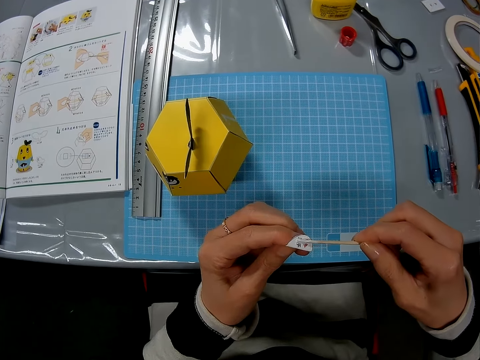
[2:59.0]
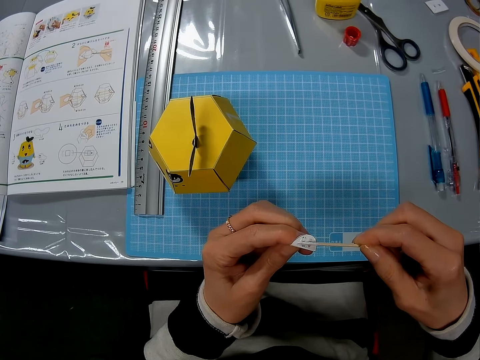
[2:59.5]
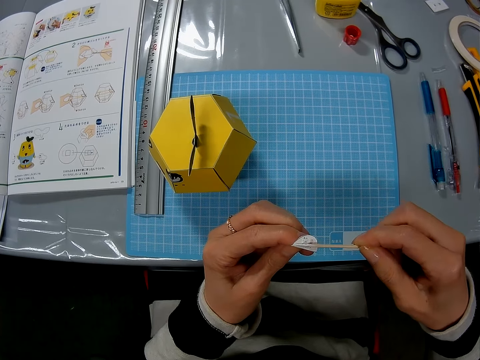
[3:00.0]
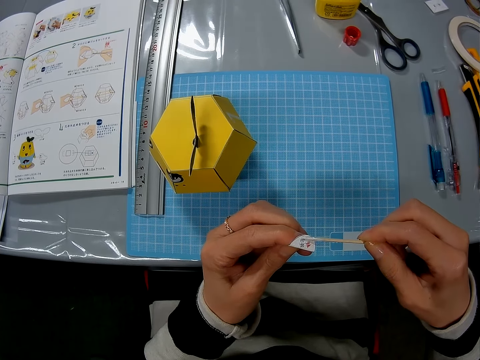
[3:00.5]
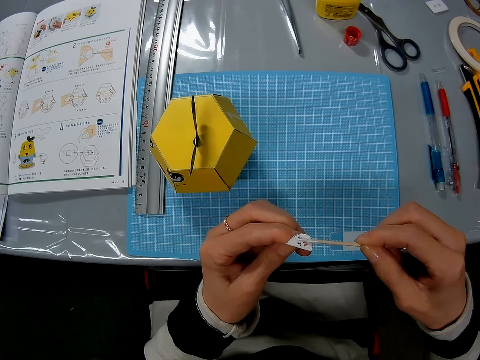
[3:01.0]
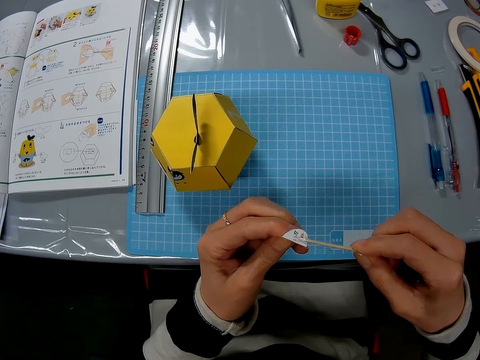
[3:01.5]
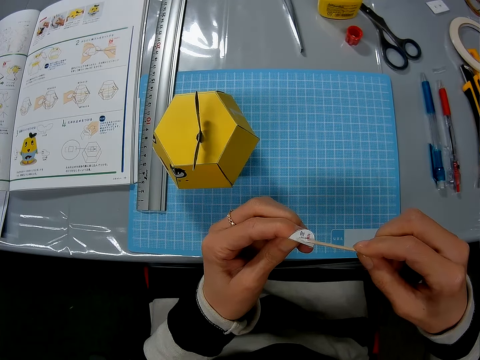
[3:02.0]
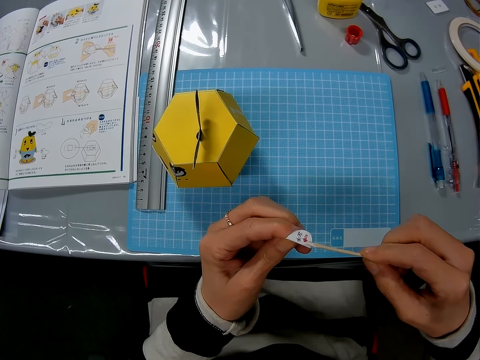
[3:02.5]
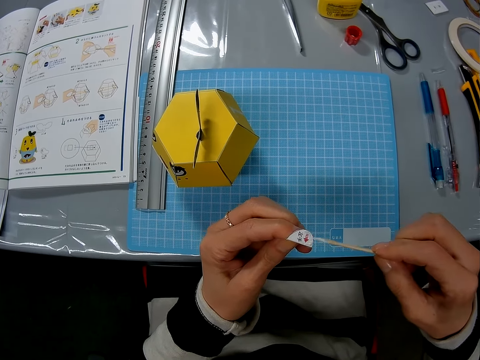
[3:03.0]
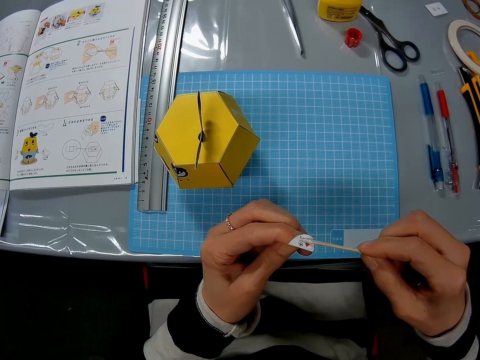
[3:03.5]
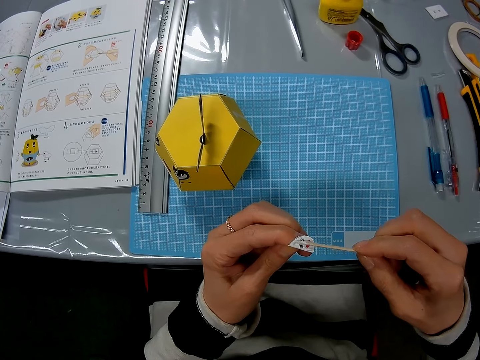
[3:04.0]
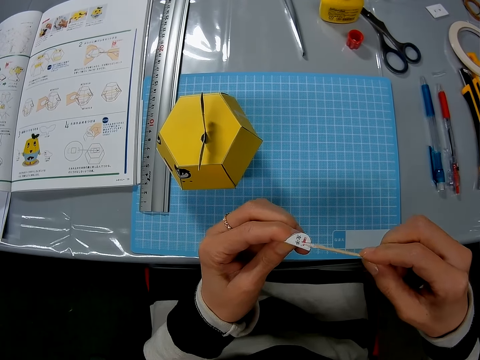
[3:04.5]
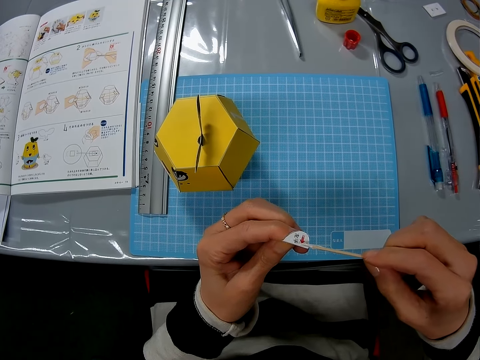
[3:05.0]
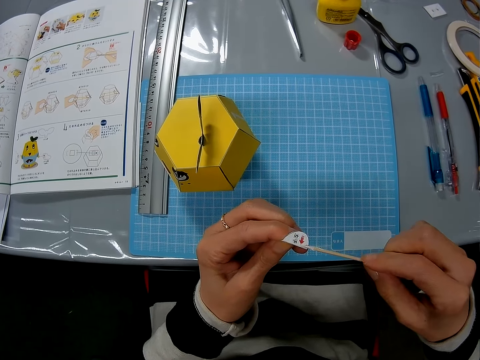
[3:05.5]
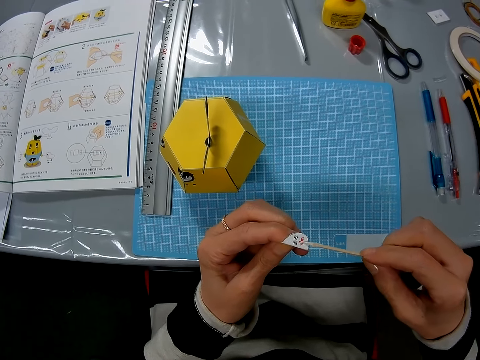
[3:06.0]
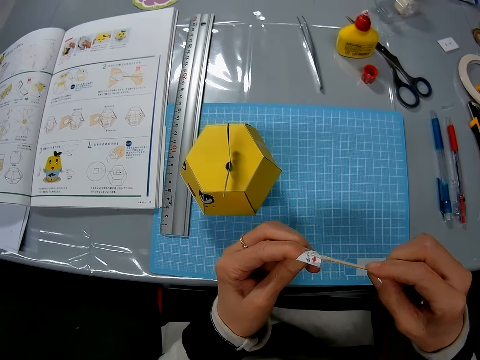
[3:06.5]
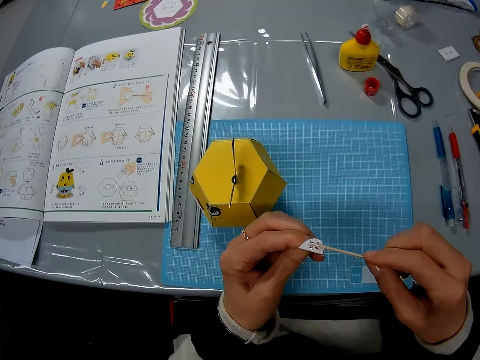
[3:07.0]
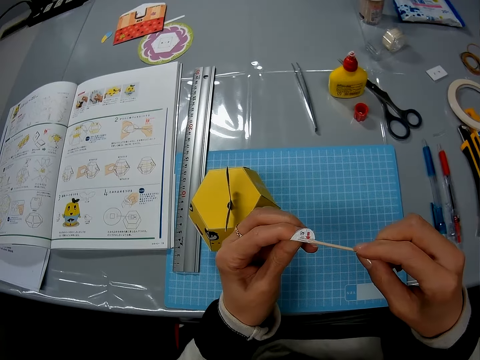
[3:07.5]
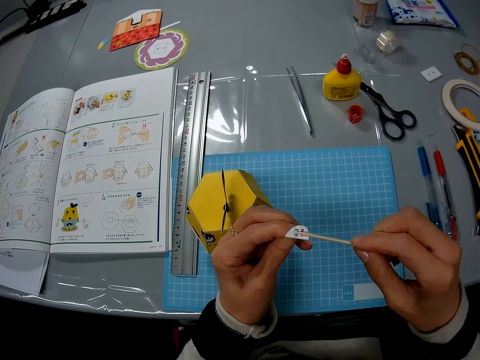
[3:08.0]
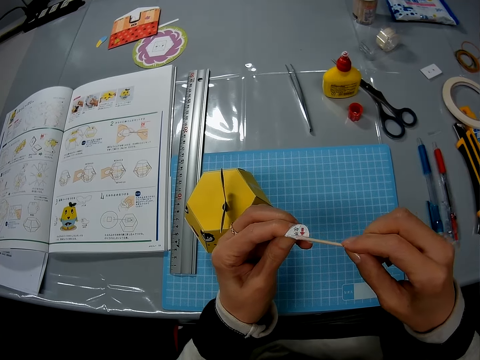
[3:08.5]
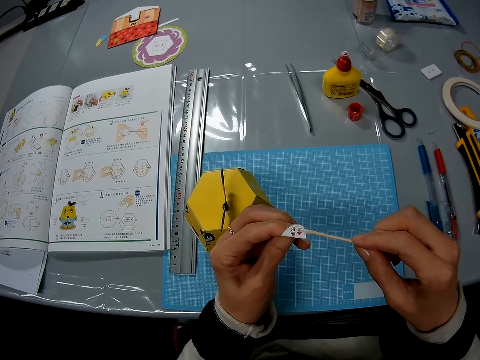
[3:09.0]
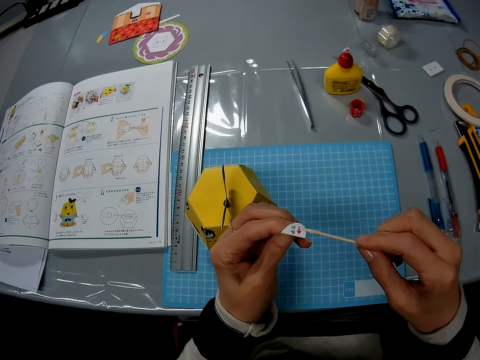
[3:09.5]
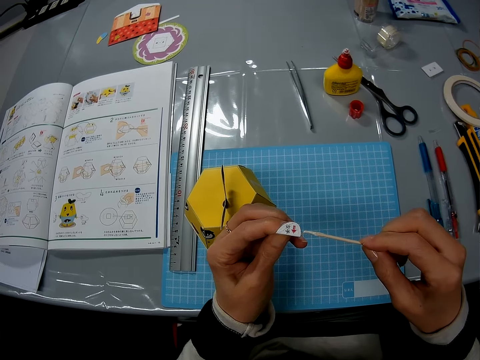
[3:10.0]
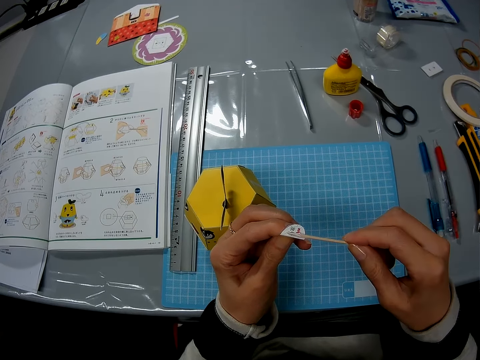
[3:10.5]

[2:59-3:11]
The camera wearer applies glue to a paper craft.

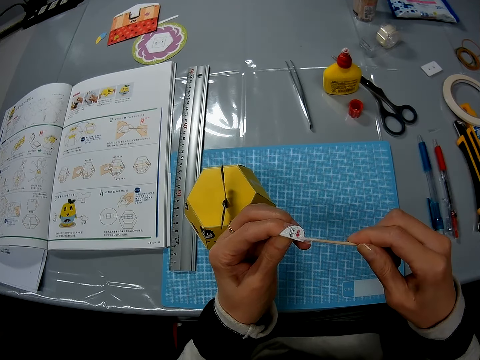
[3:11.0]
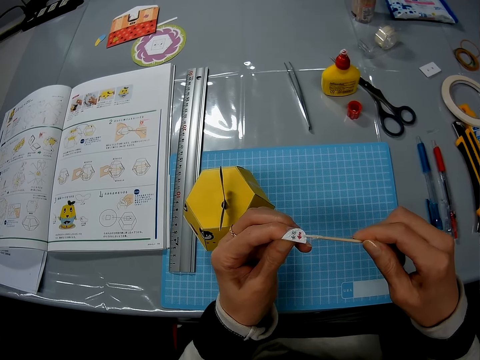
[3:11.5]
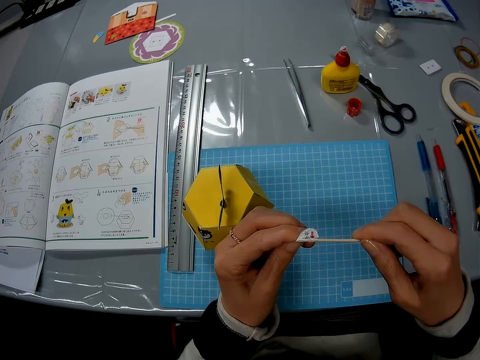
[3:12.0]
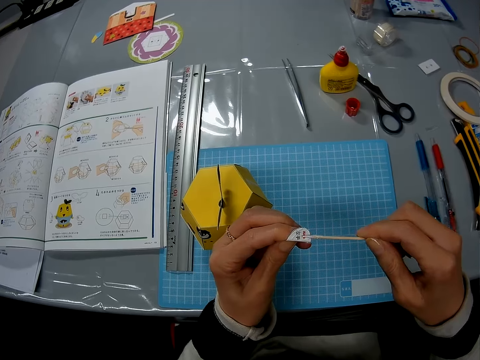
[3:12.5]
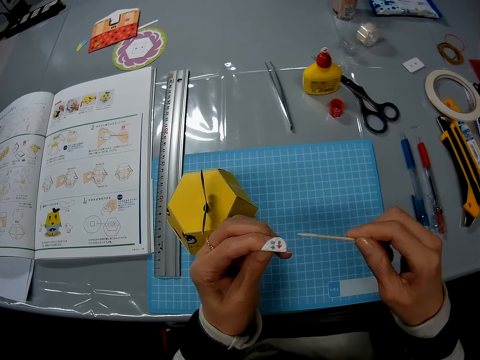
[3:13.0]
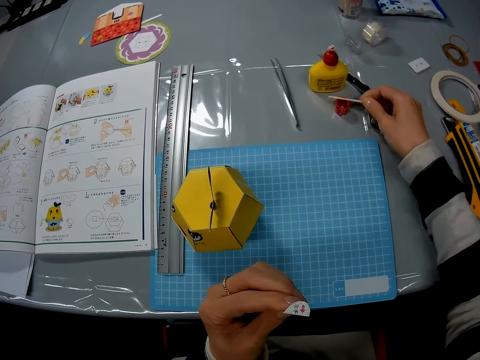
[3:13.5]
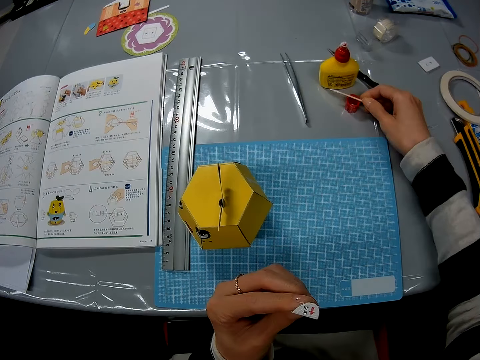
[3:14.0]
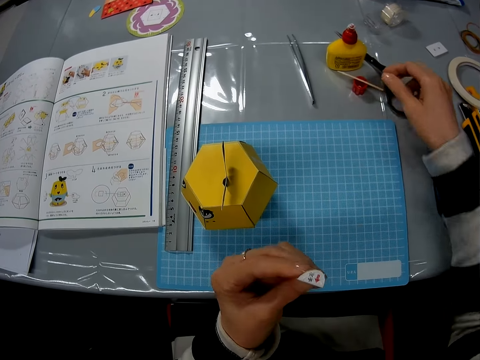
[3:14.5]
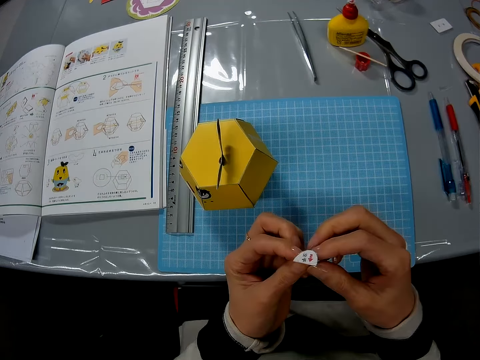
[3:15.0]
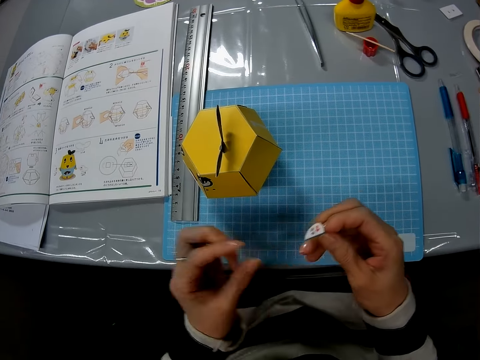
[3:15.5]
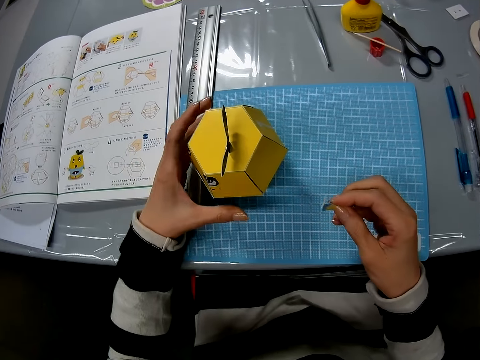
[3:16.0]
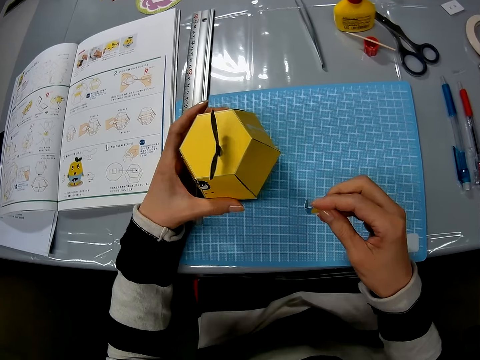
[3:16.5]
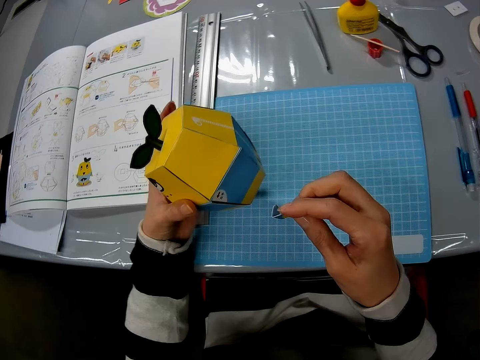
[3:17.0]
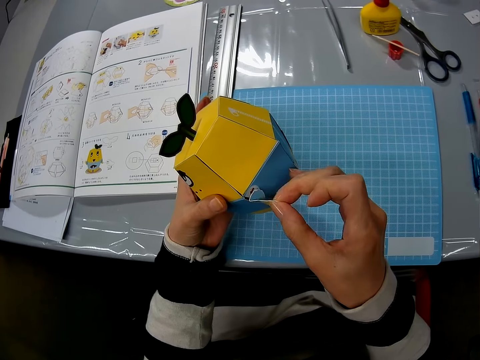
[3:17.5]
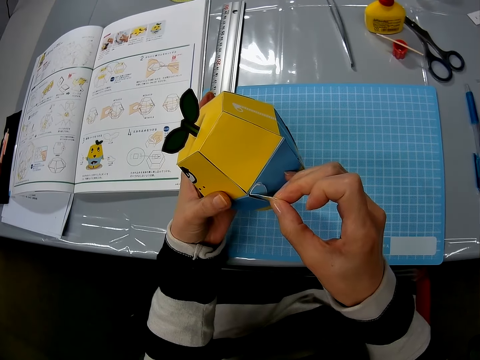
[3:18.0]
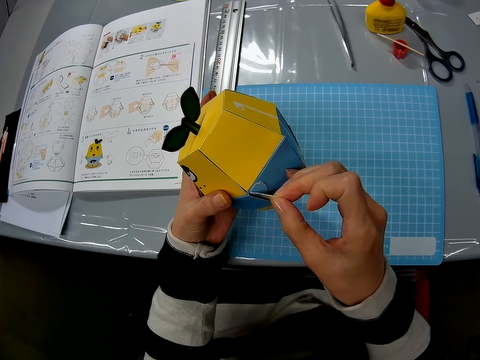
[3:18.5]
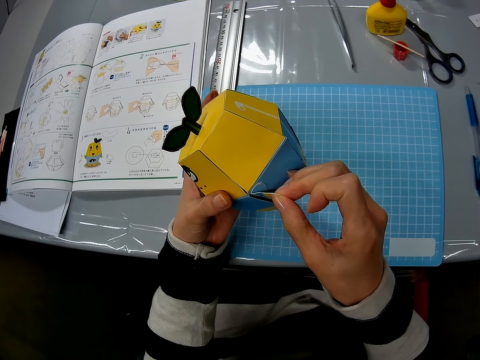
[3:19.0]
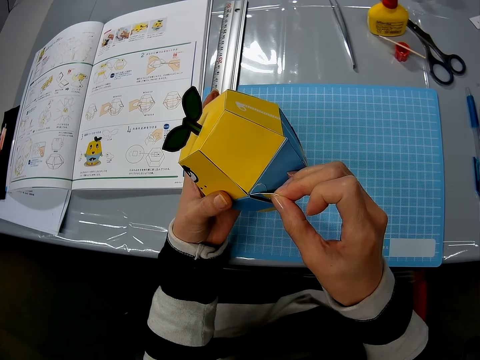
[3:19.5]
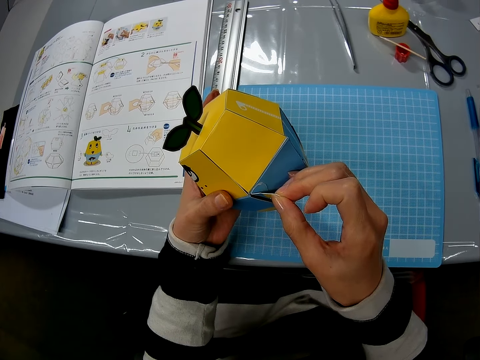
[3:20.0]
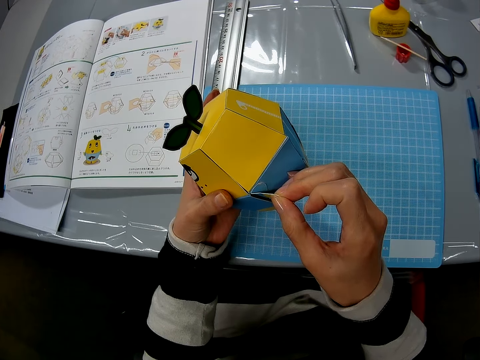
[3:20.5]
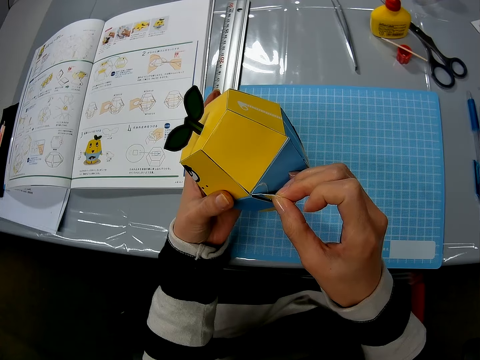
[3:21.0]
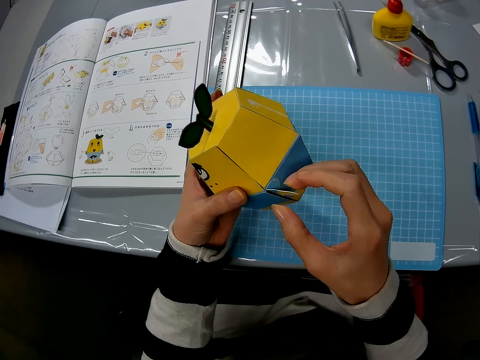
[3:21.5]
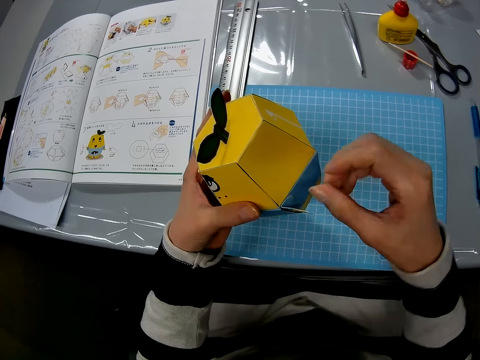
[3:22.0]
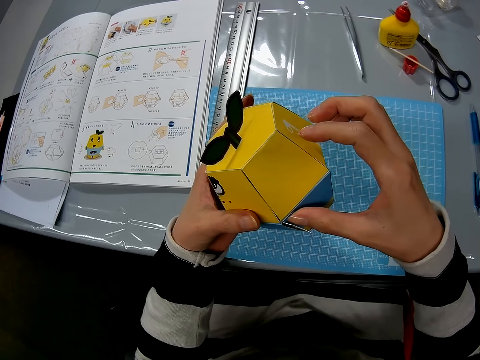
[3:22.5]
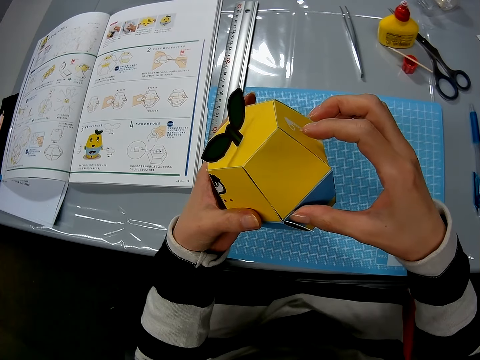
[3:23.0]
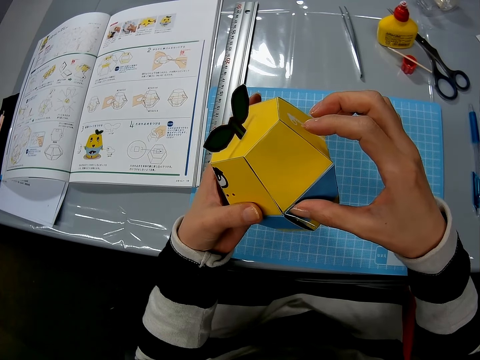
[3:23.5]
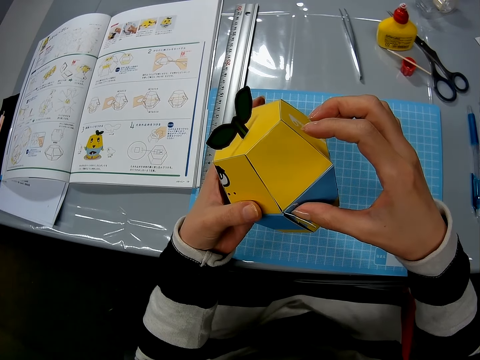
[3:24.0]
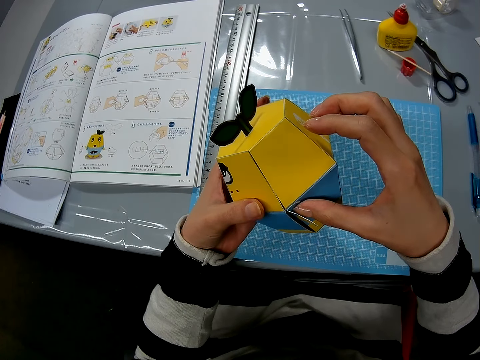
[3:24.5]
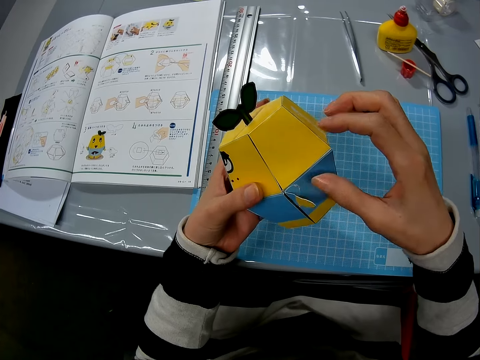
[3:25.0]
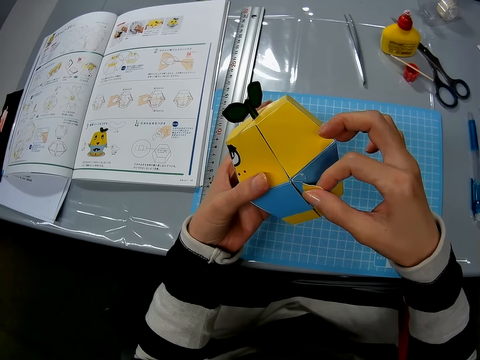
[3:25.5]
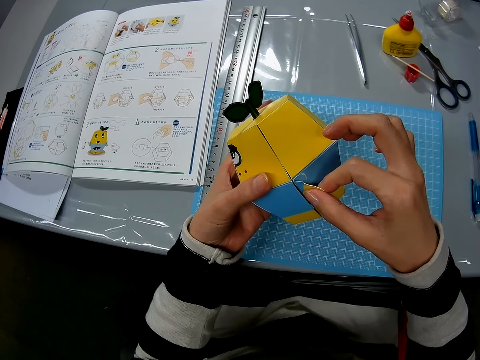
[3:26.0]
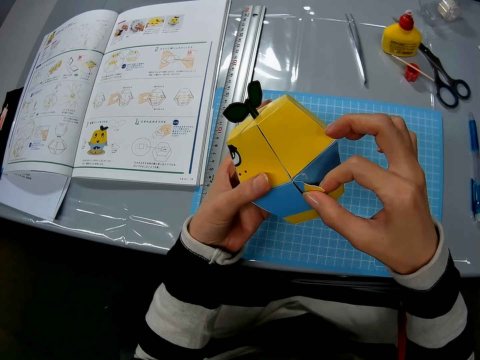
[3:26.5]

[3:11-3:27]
The camera wearer drops the wooden stick on top of a cap. He picks up the yellow art carton with his left hand. He attaches the cut-out carton to the yellow art carton. He presses the cut-out carton.
